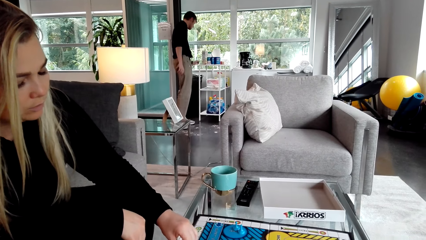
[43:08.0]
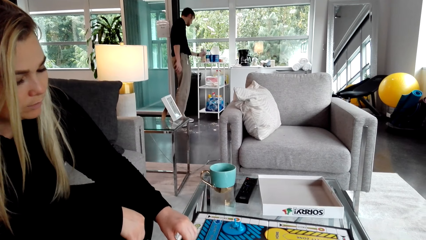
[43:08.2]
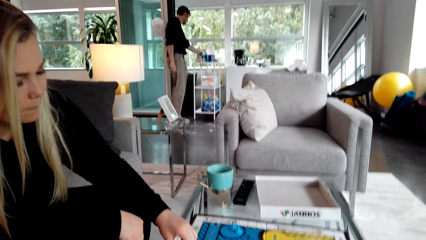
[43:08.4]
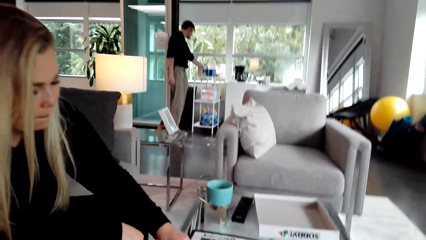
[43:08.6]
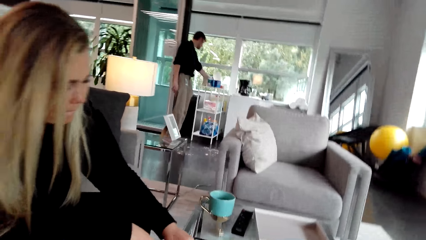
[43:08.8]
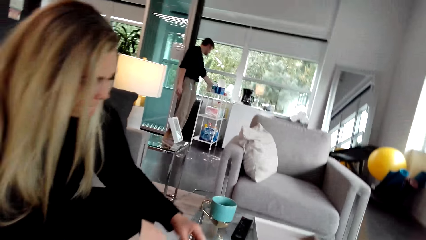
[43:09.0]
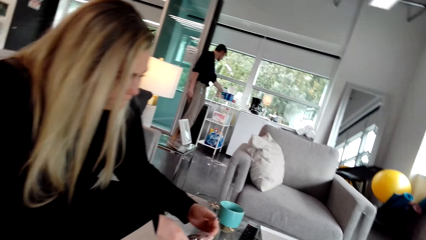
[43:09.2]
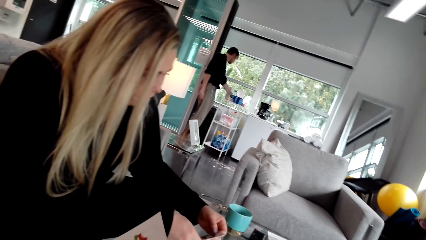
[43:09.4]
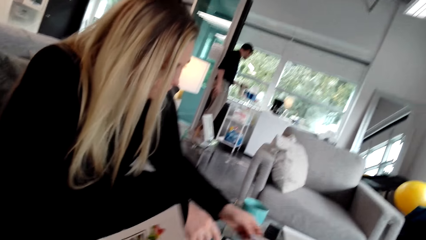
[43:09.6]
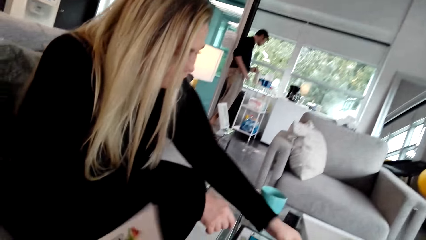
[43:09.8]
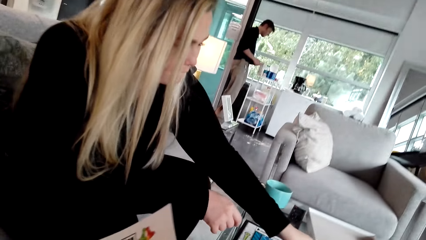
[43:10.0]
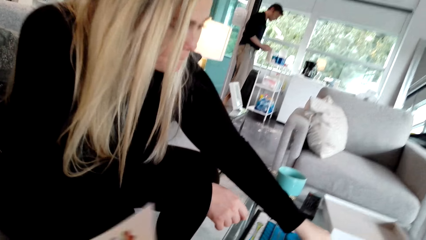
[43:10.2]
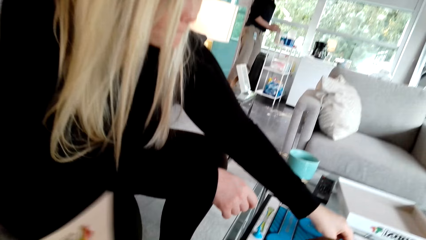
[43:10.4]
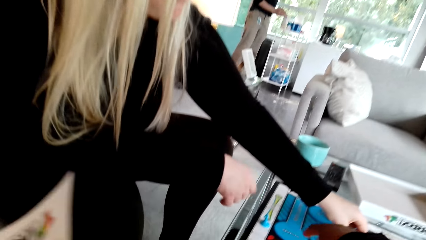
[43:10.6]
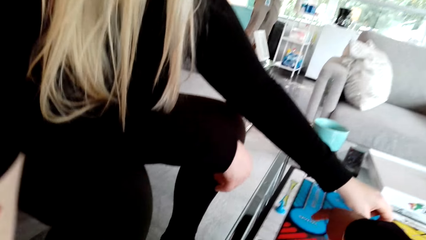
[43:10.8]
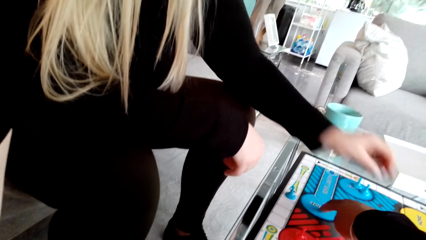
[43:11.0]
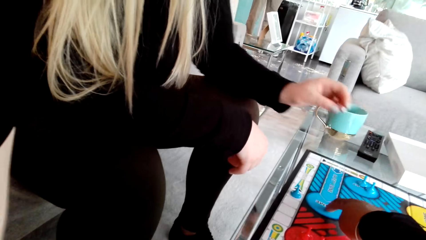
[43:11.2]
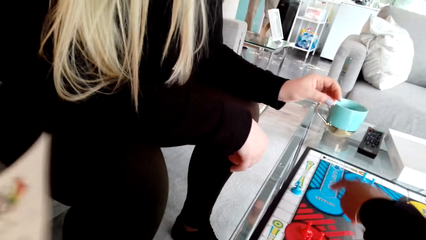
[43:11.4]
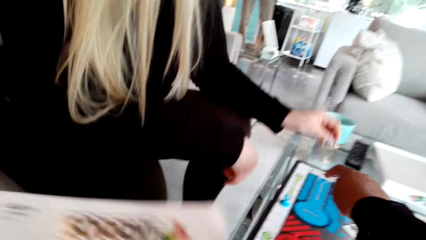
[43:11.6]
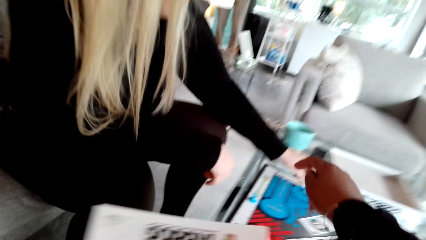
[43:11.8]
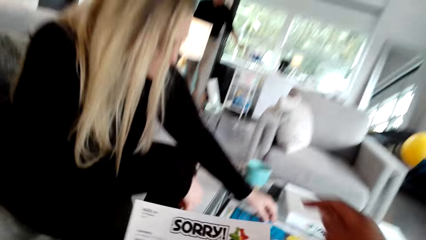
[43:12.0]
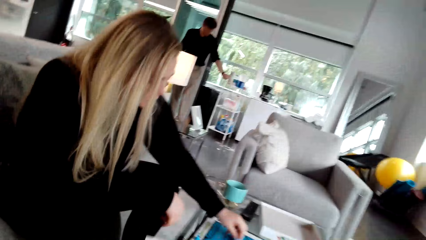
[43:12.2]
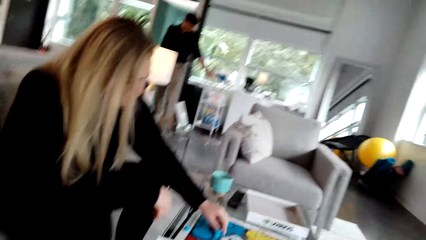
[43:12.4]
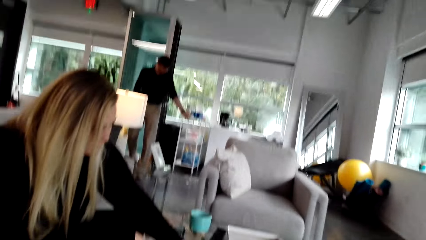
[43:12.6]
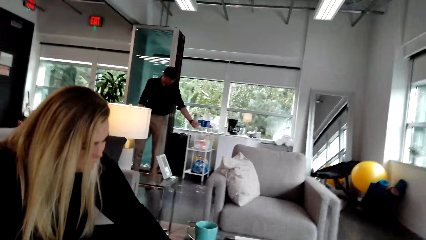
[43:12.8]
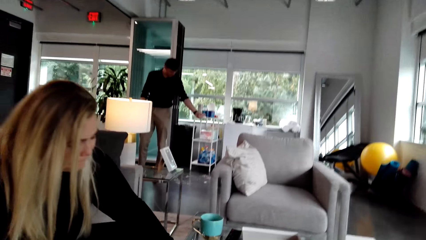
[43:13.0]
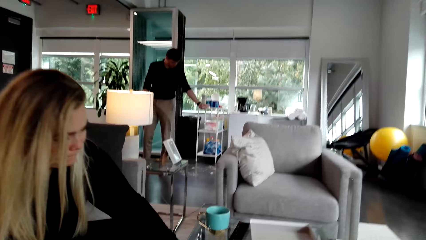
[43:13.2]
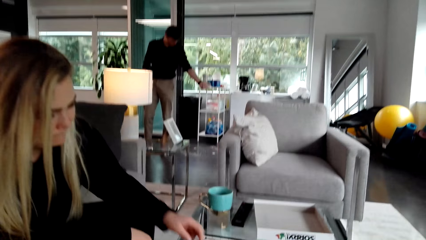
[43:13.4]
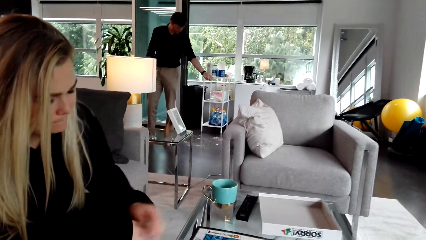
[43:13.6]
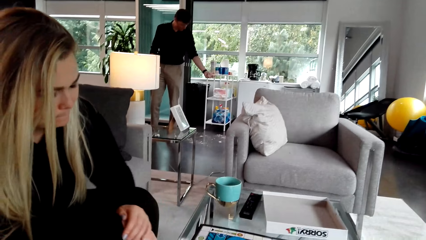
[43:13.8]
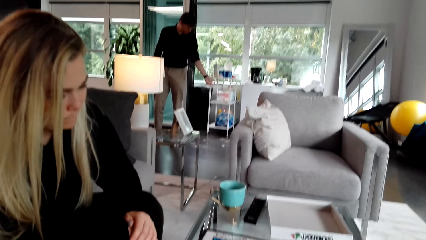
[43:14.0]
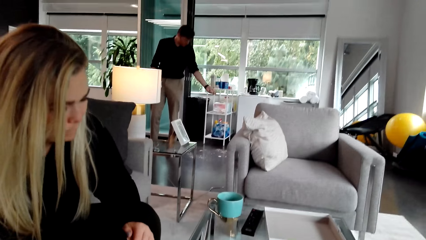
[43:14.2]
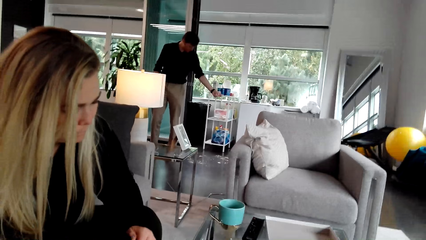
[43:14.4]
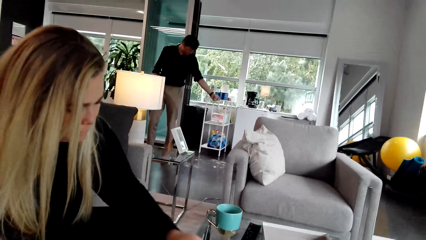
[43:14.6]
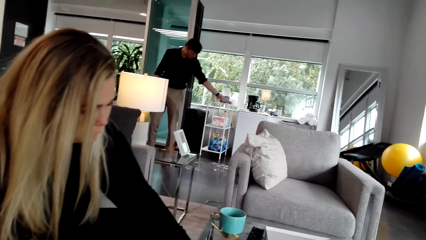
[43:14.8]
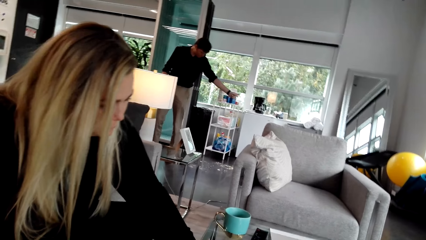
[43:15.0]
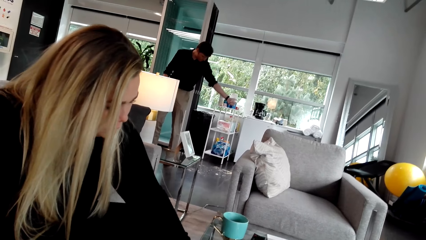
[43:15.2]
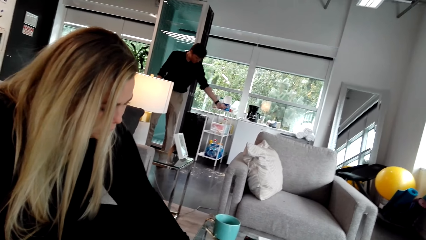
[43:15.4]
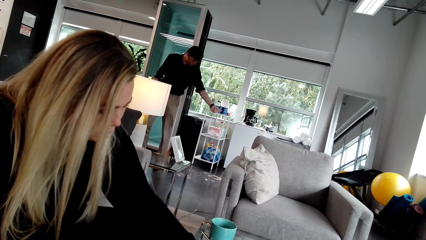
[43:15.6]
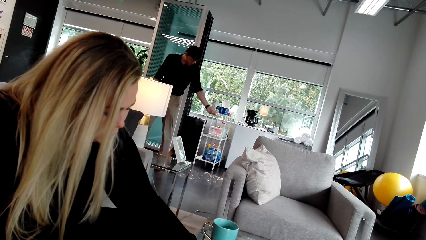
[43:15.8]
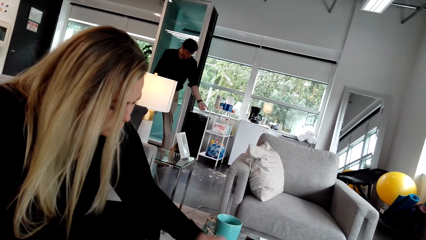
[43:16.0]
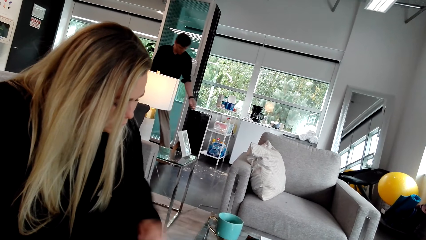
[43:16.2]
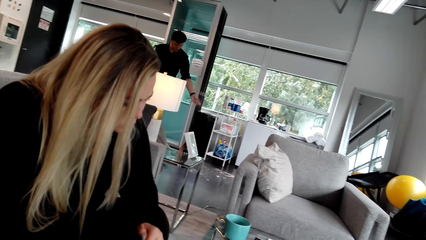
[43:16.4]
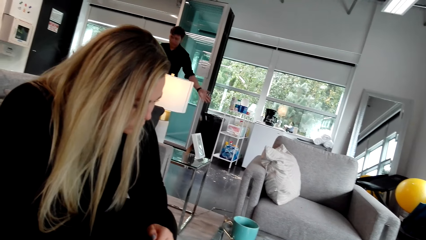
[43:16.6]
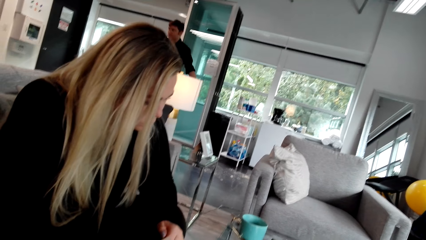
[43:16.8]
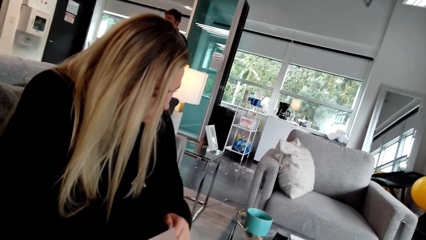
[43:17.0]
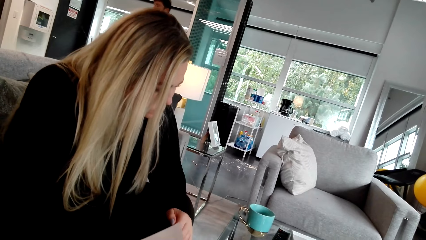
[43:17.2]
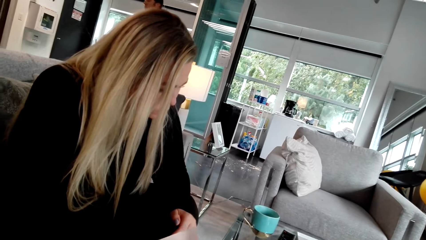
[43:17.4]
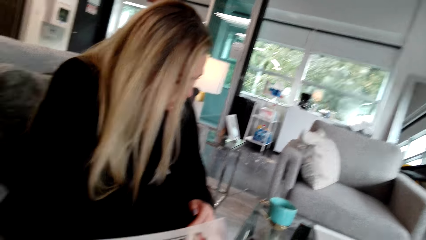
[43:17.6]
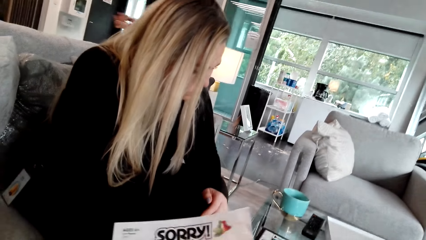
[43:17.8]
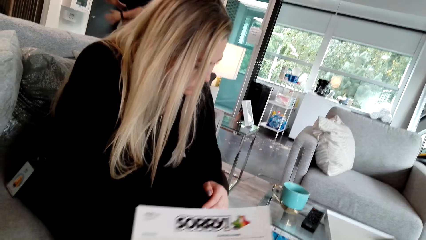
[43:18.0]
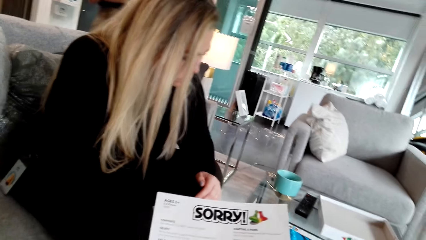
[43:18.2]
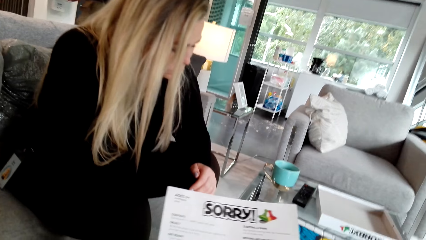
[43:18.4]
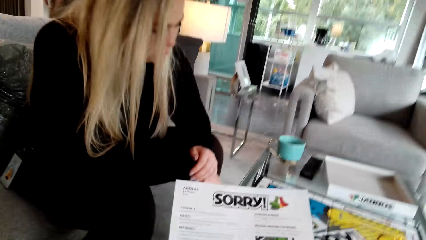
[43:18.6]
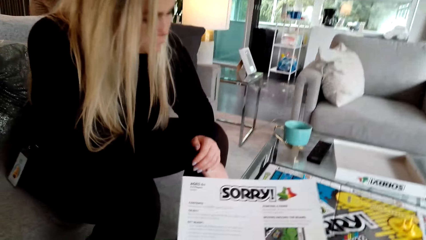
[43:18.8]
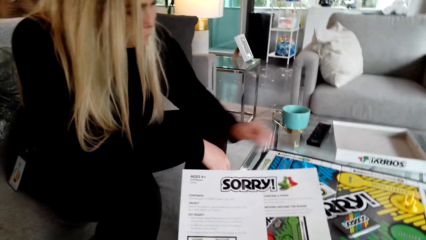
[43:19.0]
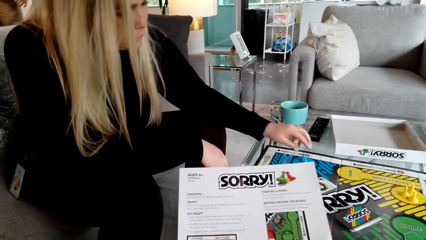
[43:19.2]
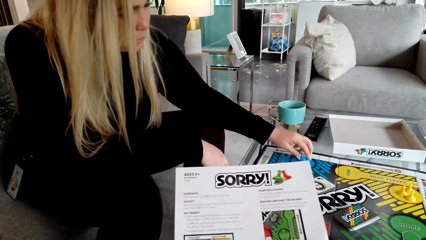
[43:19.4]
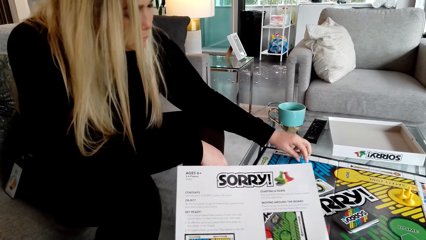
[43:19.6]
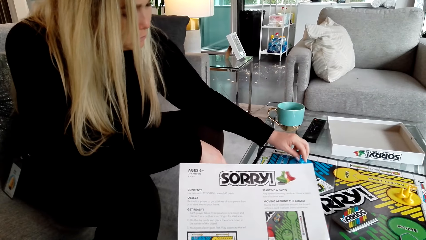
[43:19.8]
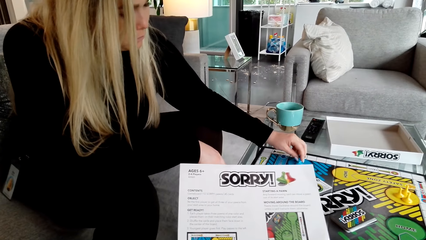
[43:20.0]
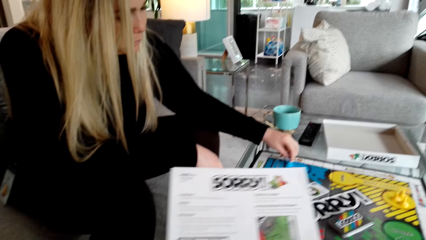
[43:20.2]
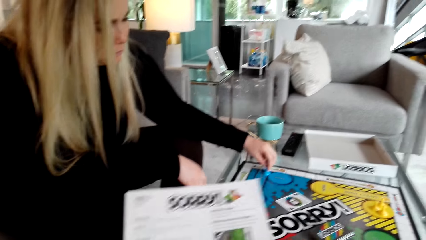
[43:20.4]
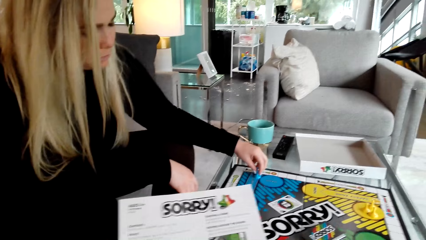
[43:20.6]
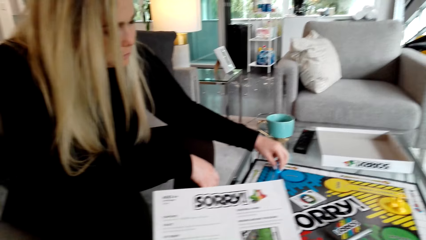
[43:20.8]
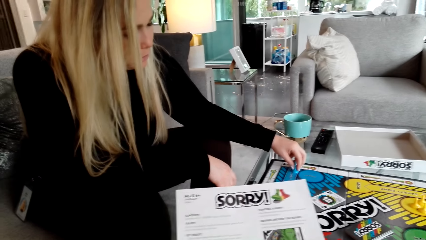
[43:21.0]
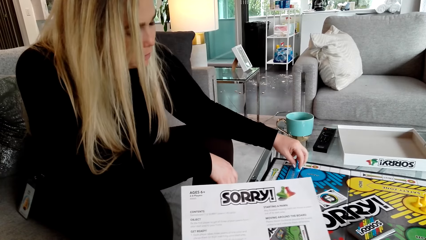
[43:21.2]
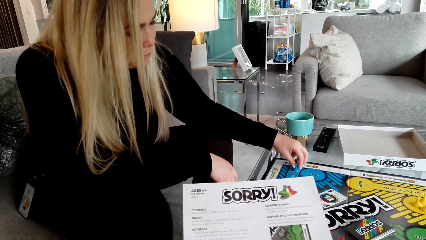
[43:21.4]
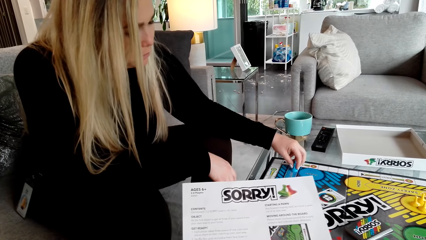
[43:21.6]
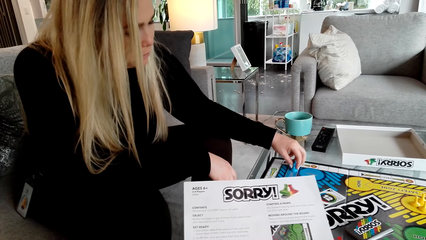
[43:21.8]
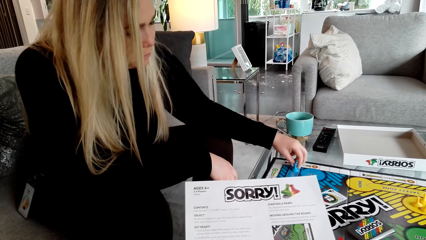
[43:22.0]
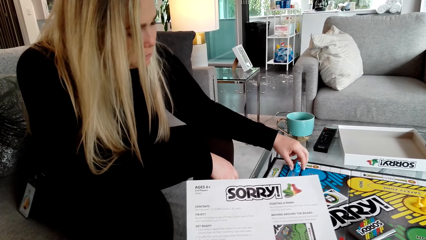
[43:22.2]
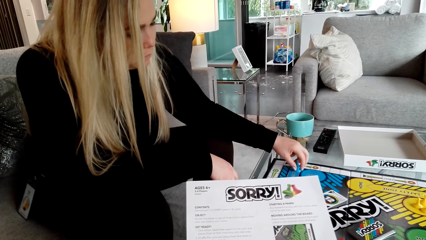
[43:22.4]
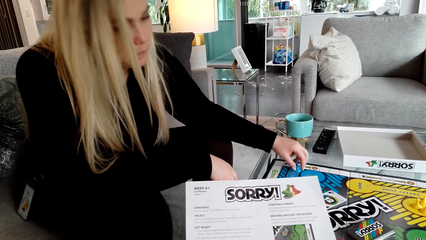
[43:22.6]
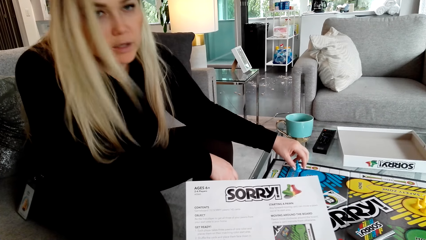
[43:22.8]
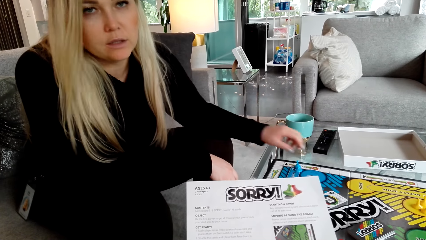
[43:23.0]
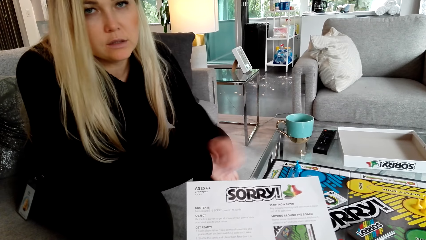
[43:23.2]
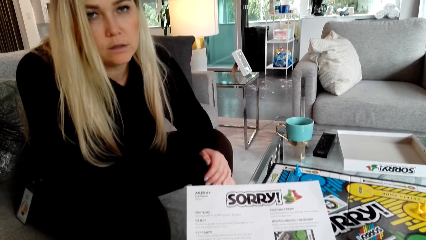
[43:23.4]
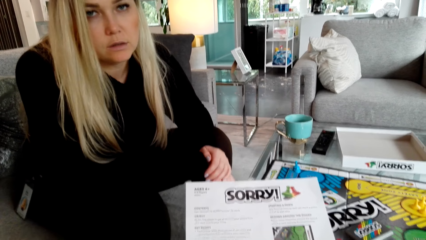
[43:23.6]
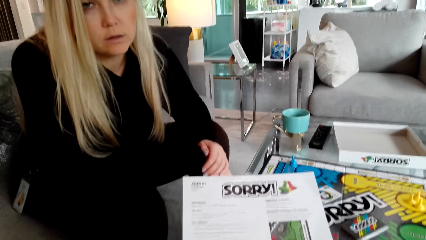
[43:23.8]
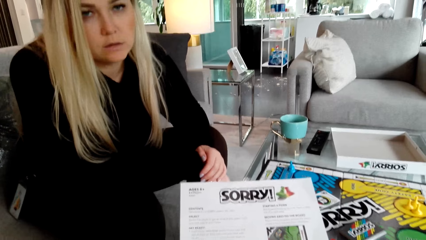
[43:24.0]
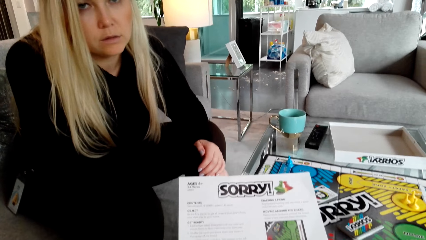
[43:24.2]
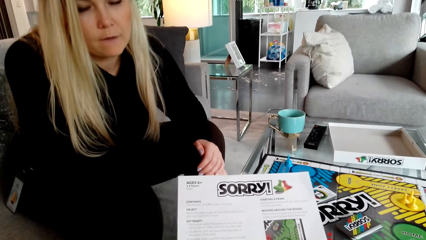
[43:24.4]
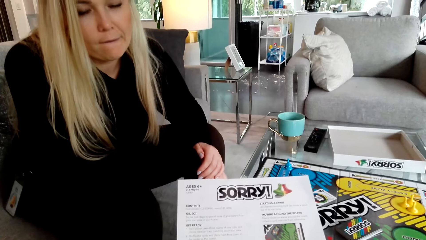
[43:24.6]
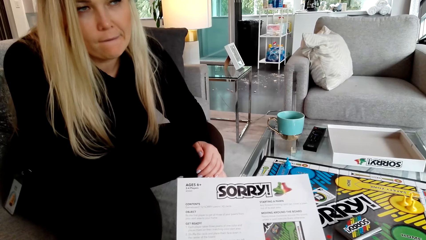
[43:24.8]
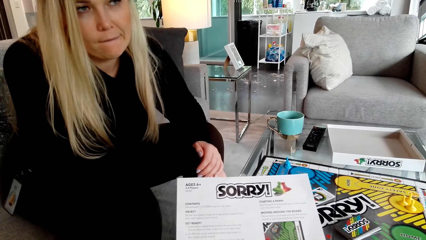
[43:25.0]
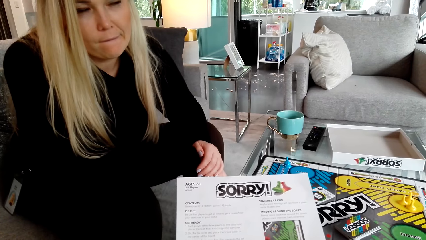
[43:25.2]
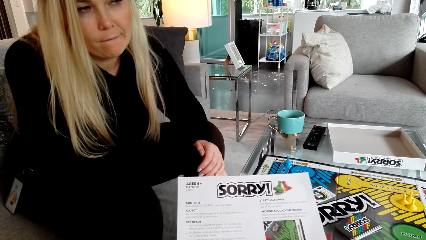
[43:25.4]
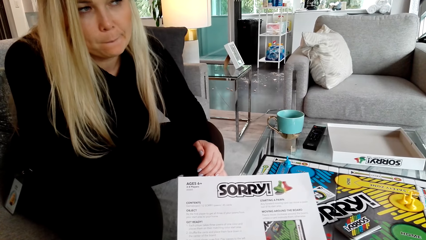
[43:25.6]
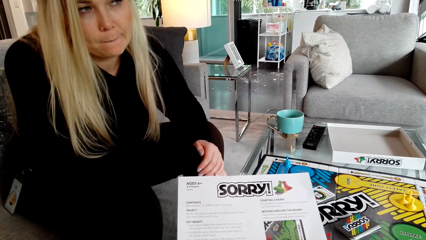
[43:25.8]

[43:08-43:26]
A person touches something. The camera wearer converses with a woman. Another person moves the hand on the table. The camera wearer moves the paper on the table. They point at the board. They point at the table. The other person moves the hand to the table. The woman moves the pawns on the board. The first person takes something and spreads the something on the table. The camera wearer converses with the woman. The woman moves a pawn on the board. The camera wearer converses with the woman. The first person walks away from the stand. The camera wearer moves the paper. The other person moves the blue rubber. The woman moves a pawn on the board. The camera wearer converses with the woman. The other person stares at the camera wearer and holds the hand.
